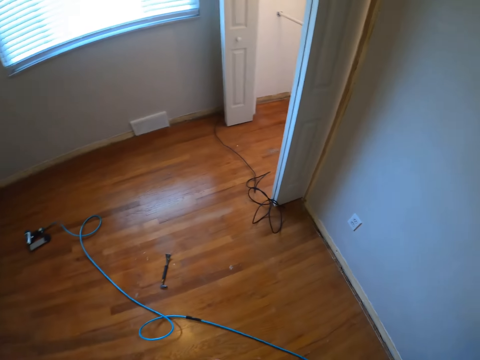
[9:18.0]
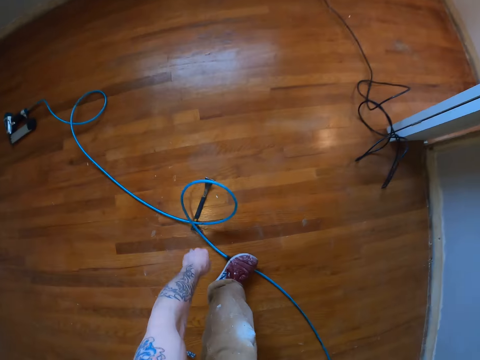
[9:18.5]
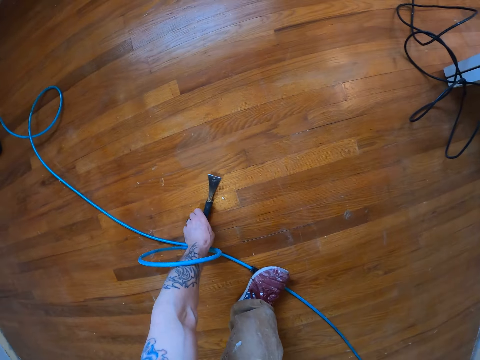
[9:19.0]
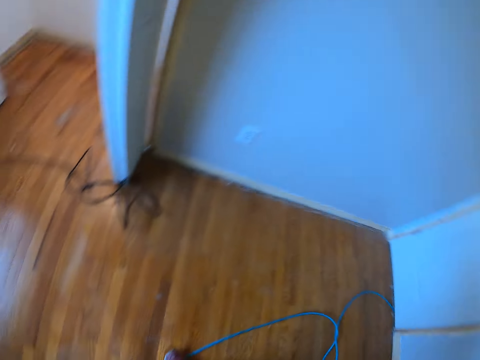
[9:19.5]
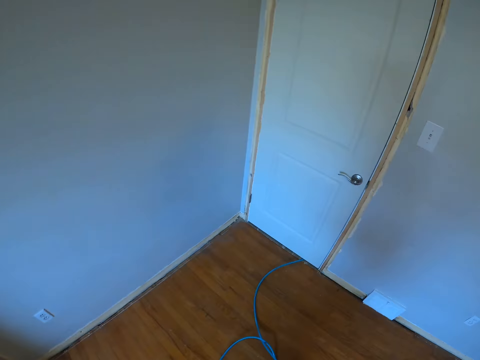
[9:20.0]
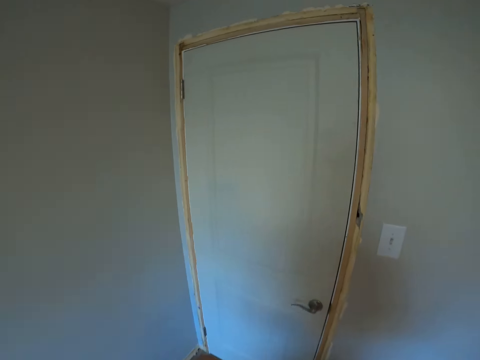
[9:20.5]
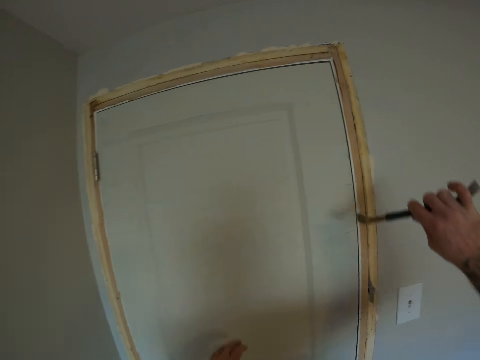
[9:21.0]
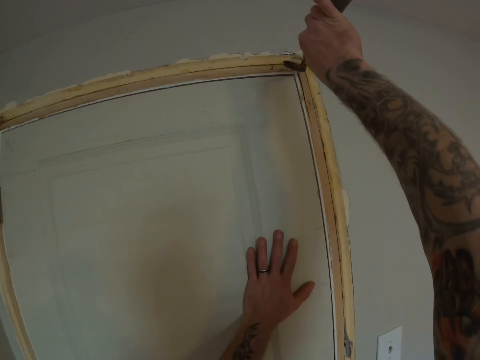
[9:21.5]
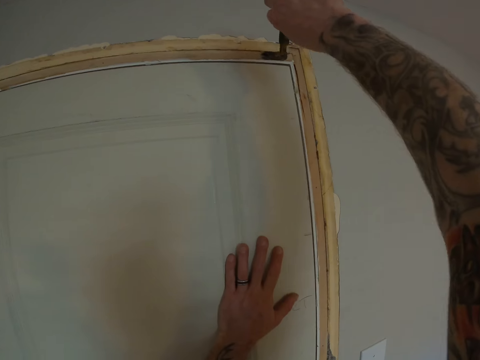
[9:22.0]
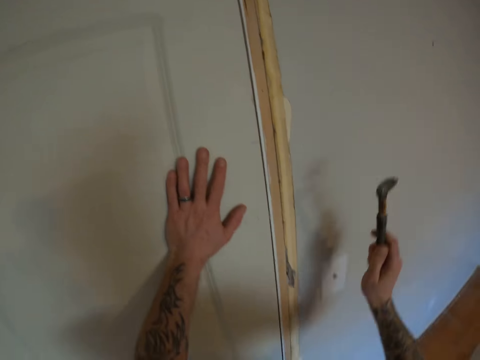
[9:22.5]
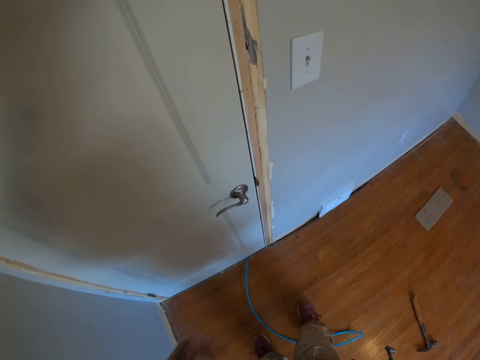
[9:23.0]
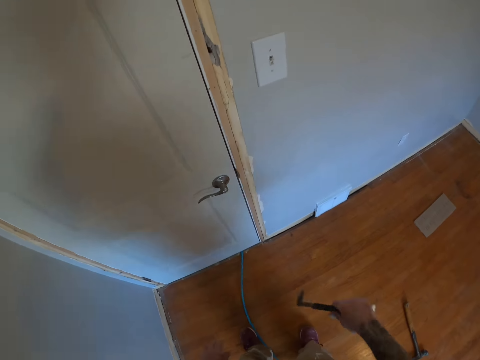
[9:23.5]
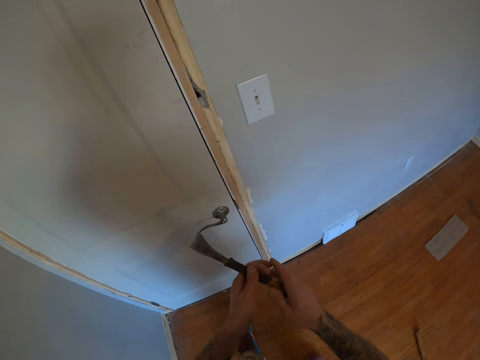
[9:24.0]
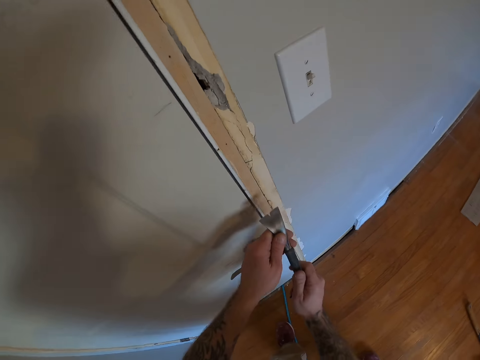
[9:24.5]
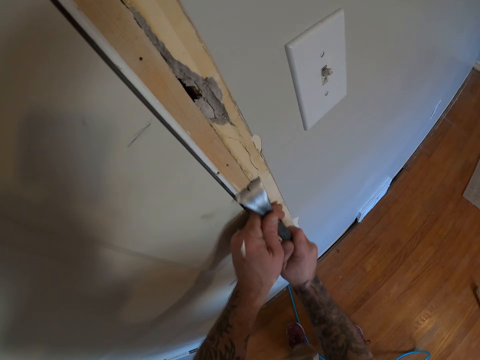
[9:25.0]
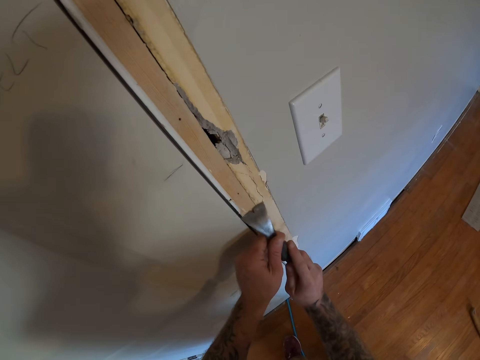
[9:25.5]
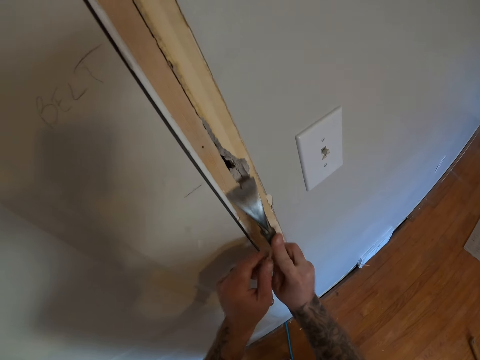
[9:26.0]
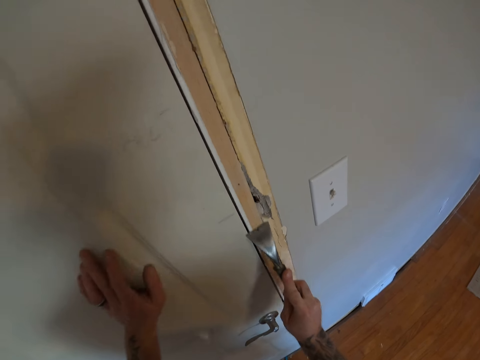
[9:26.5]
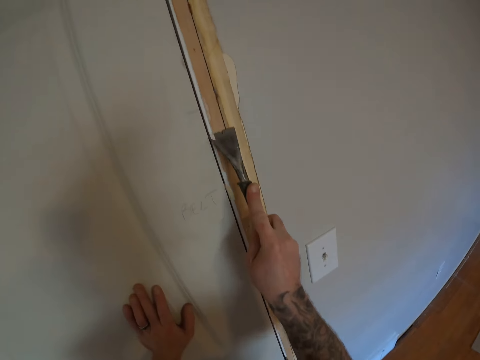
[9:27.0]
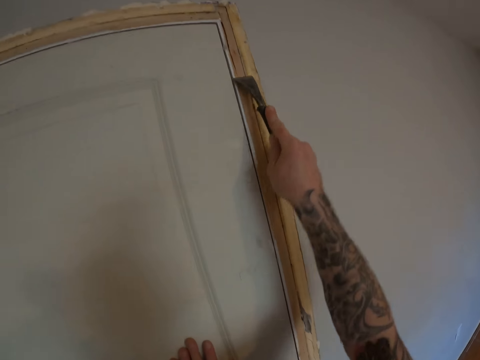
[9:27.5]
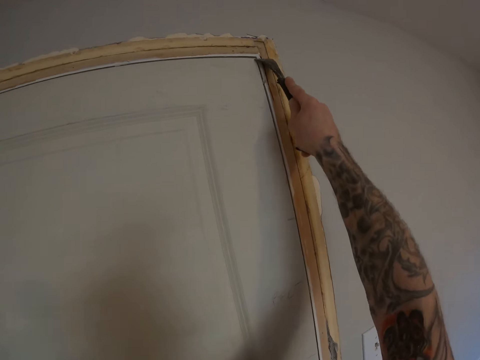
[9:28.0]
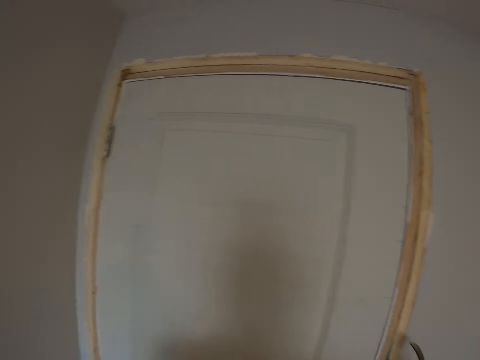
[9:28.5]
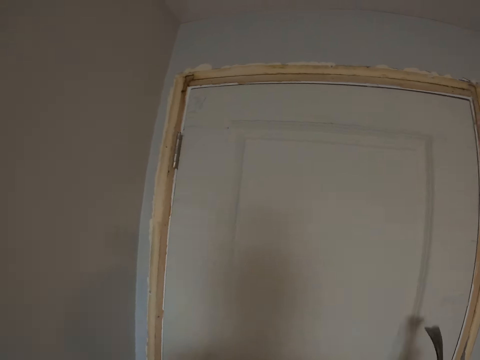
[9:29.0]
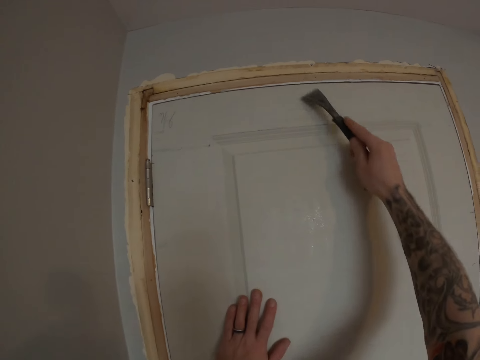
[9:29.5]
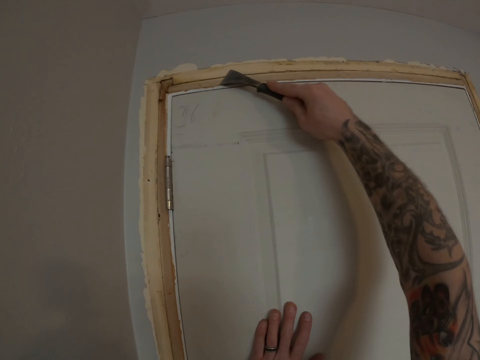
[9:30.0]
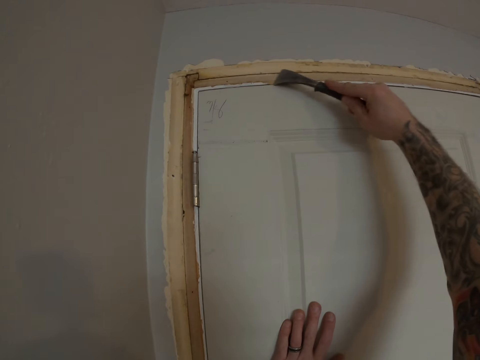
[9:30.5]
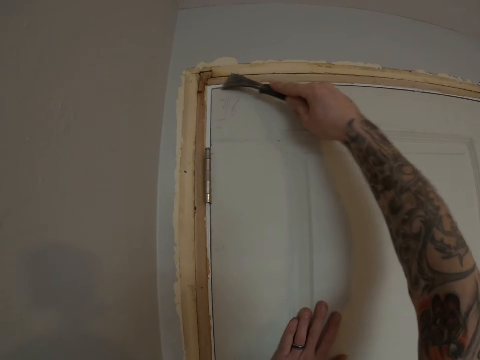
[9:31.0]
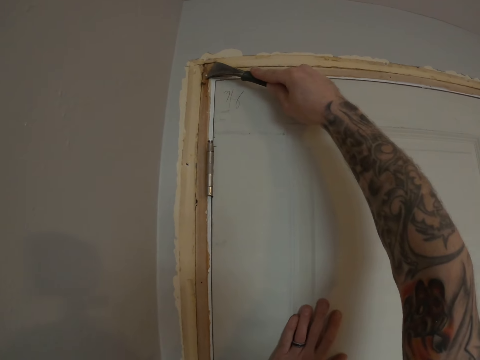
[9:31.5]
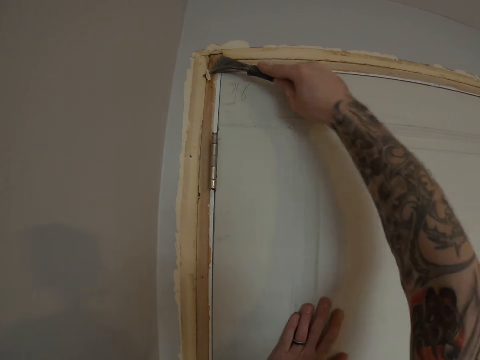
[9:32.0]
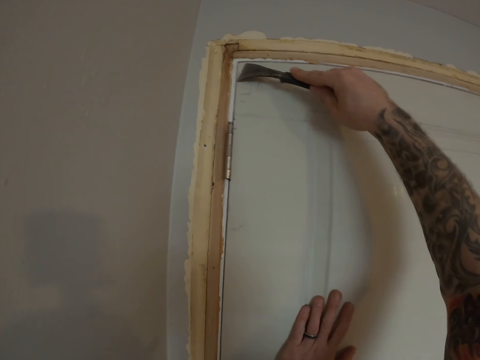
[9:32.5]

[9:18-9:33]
The camera wearer picks up a wrecking bar or nail remover from the floor. They remove a nail from the top right side of the door with the nail remover. They turn the nail remover. They scrape the sides of the door with the wrecking bar.

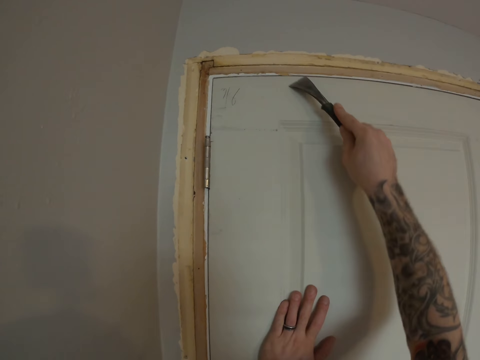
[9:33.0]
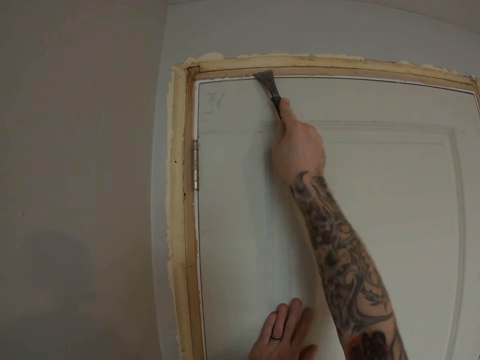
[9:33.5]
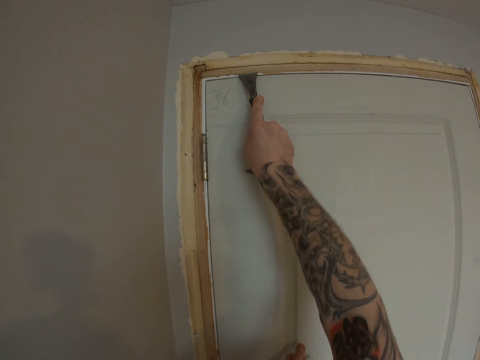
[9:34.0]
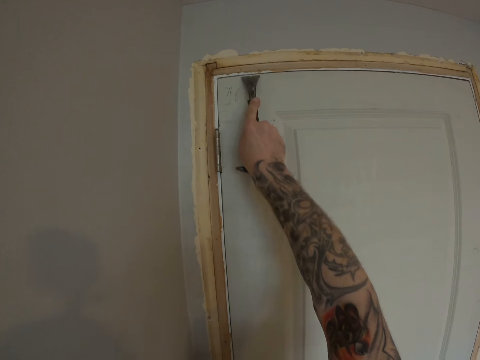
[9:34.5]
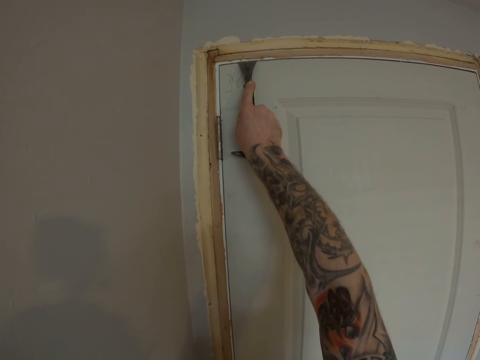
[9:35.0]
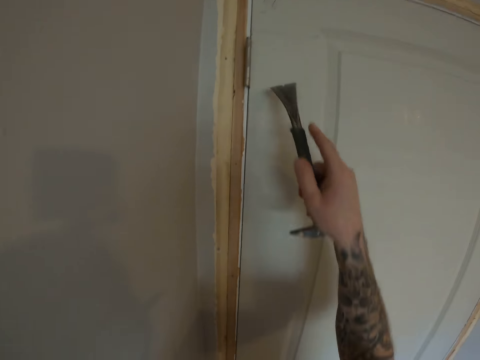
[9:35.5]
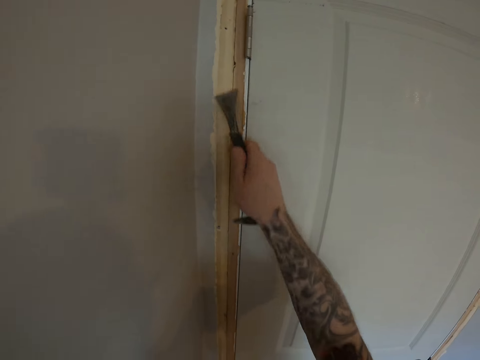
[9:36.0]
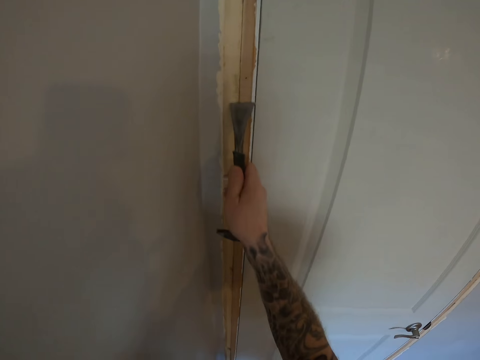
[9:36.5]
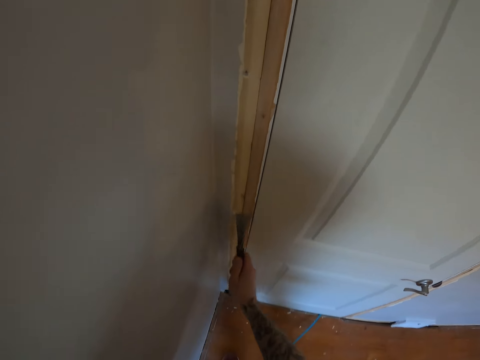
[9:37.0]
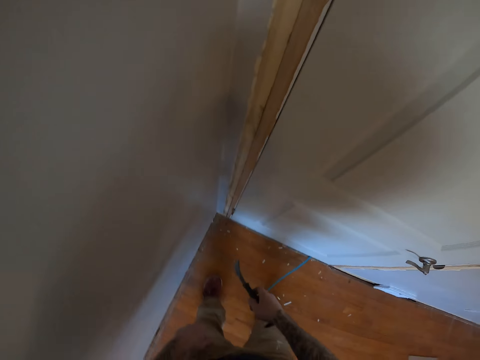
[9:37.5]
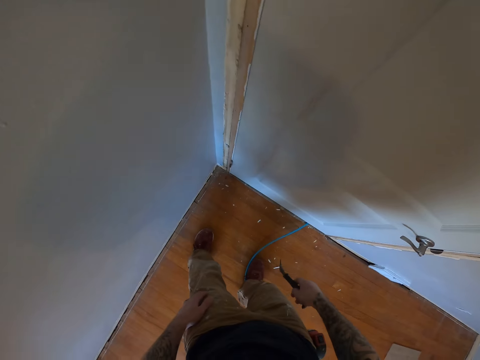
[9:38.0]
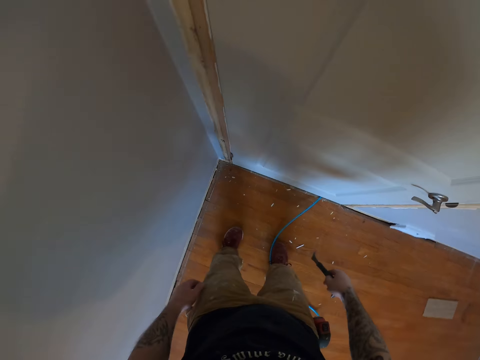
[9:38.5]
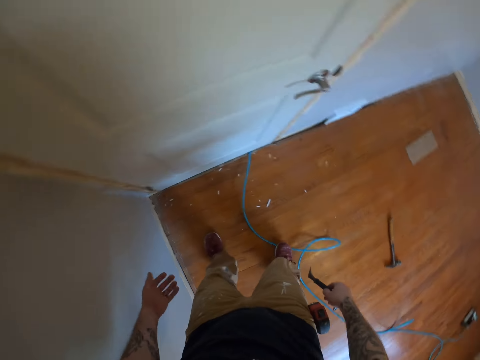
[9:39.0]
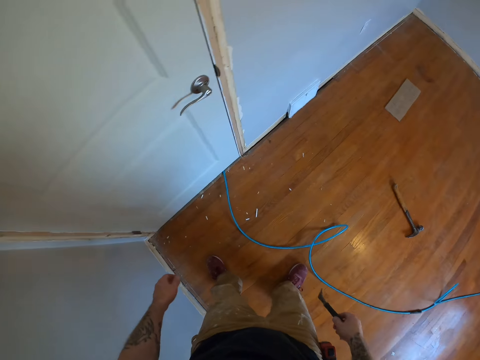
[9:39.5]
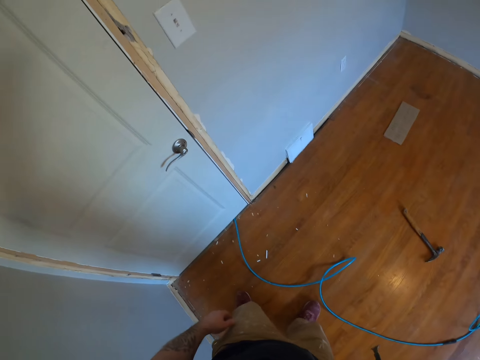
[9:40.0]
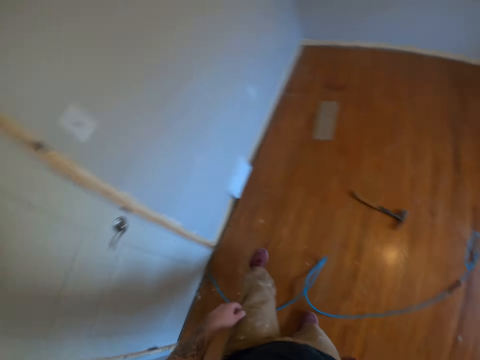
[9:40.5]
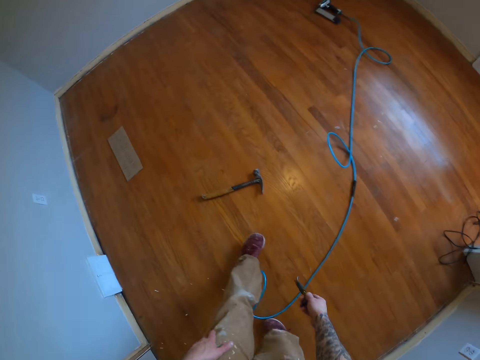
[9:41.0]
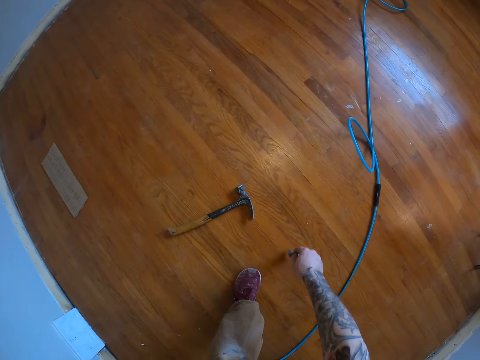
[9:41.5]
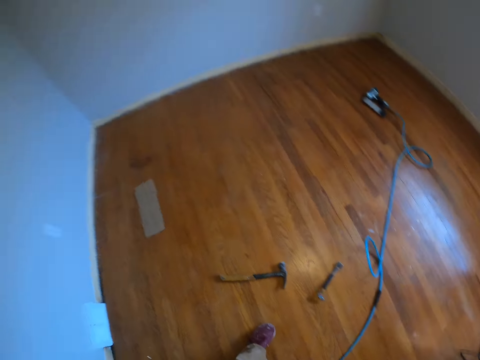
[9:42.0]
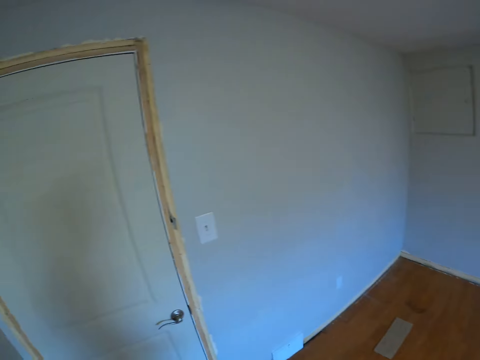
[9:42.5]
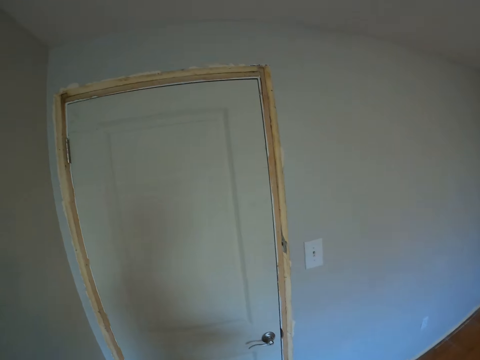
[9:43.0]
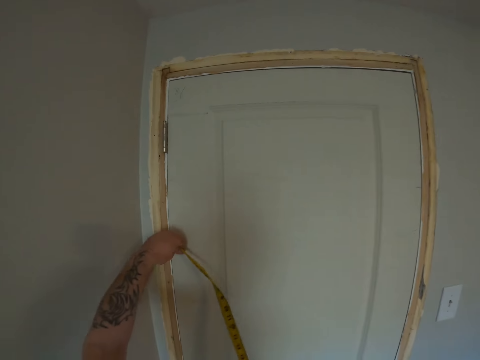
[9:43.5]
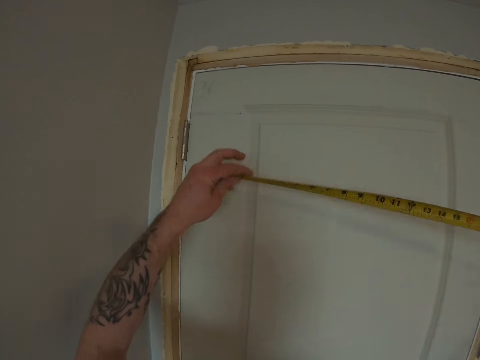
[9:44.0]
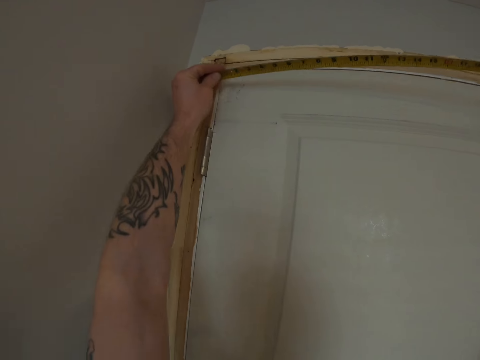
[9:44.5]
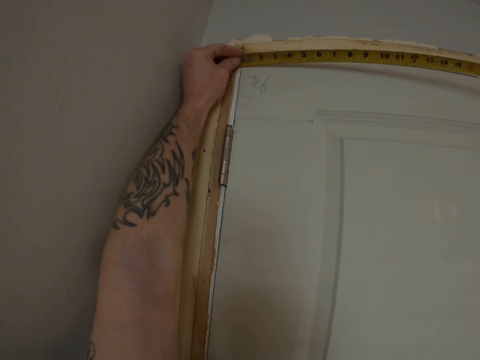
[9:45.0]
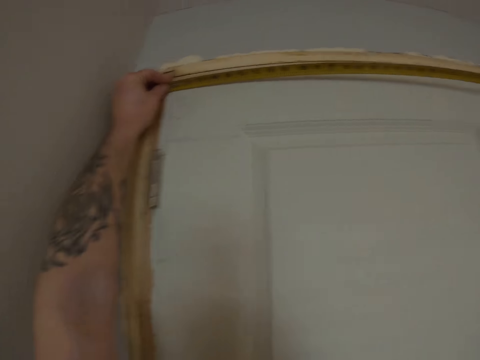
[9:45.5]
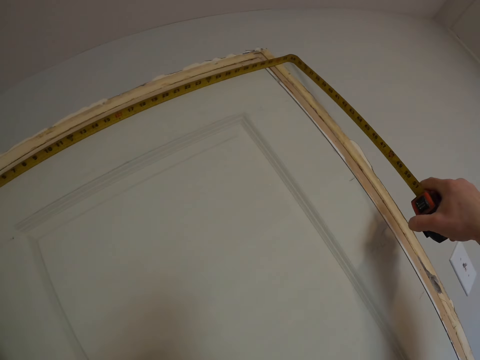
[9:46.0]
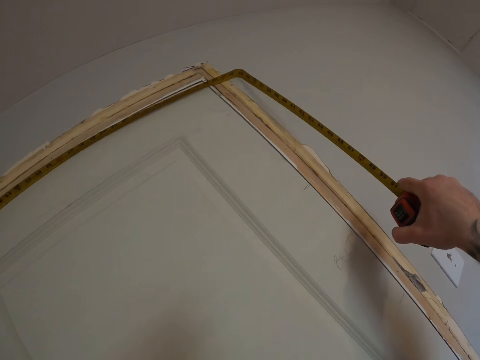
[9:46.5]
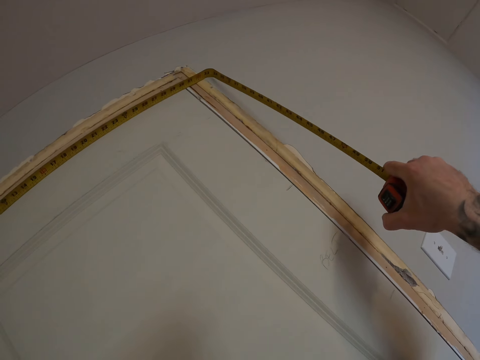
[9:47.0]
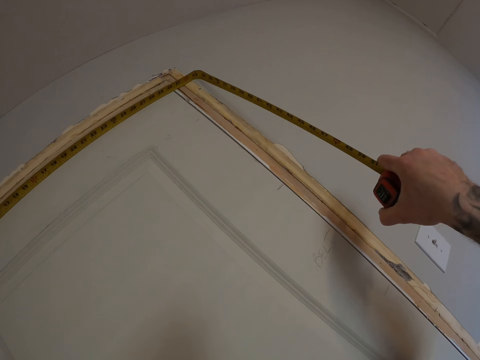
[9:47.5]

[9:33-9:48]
The camera wearer turns. They drop the nail remover on the floor. They pull a tape measure. They measure the door frame with the tape measure.
